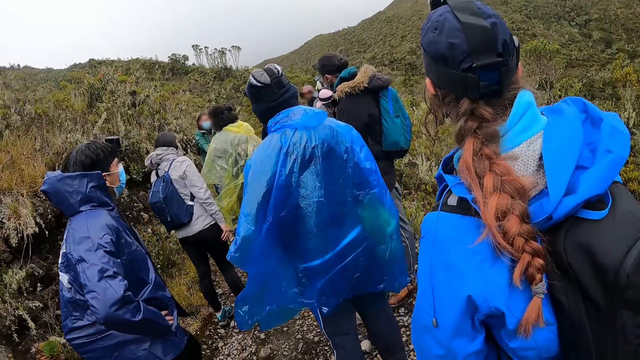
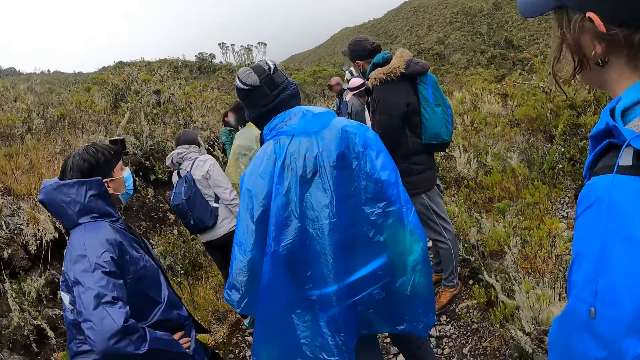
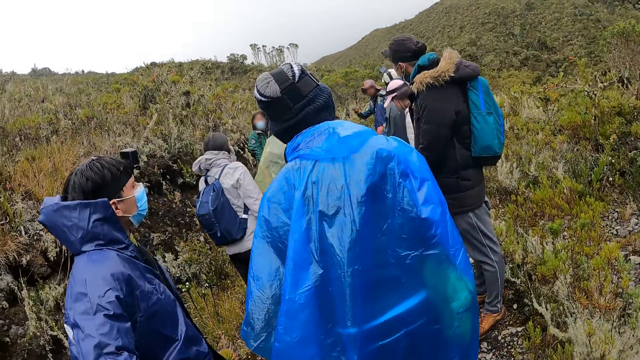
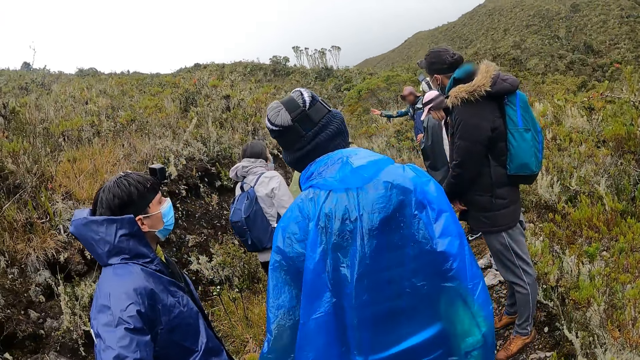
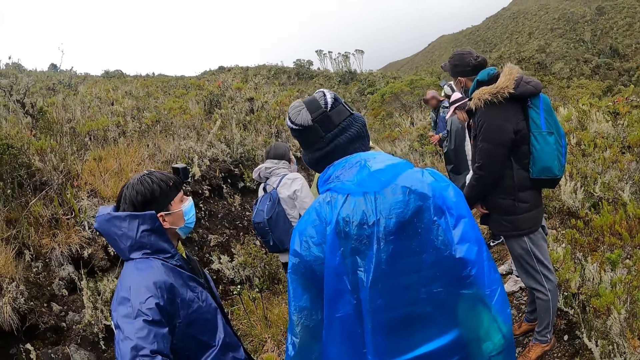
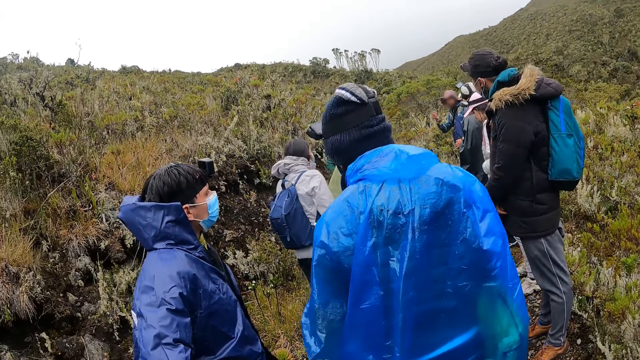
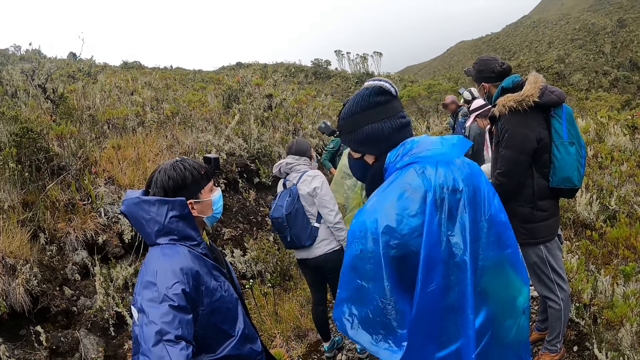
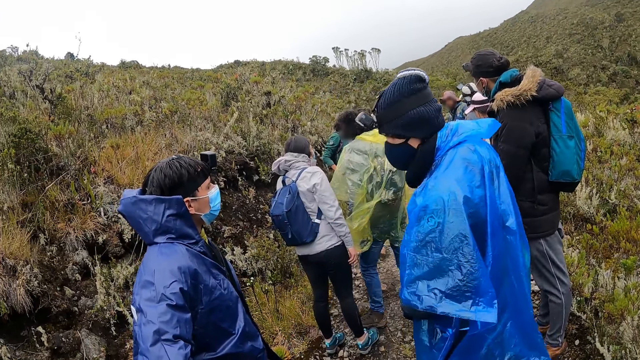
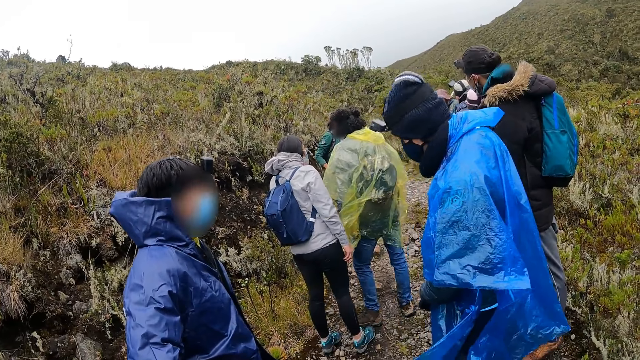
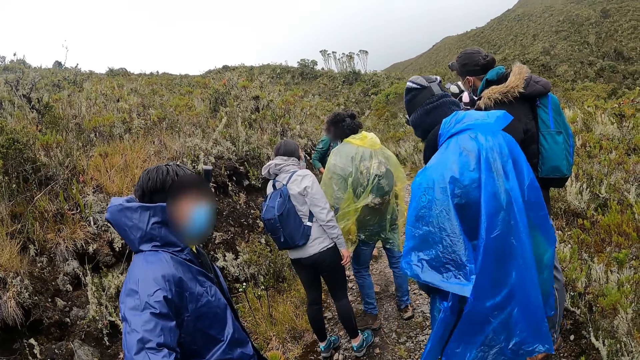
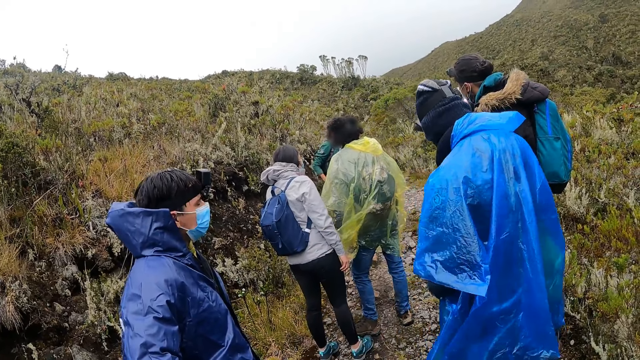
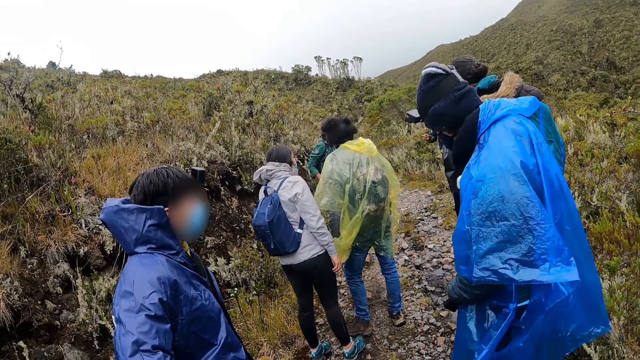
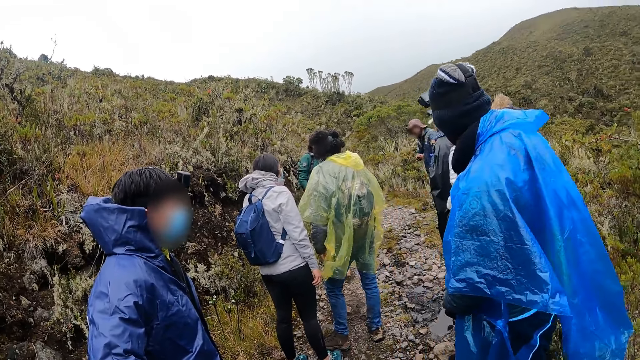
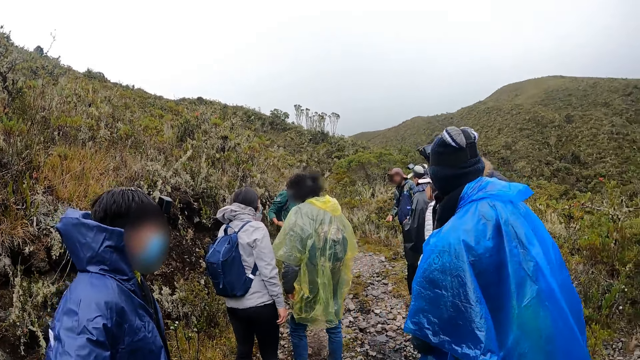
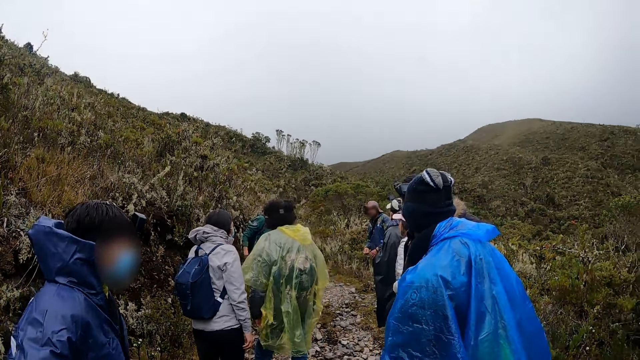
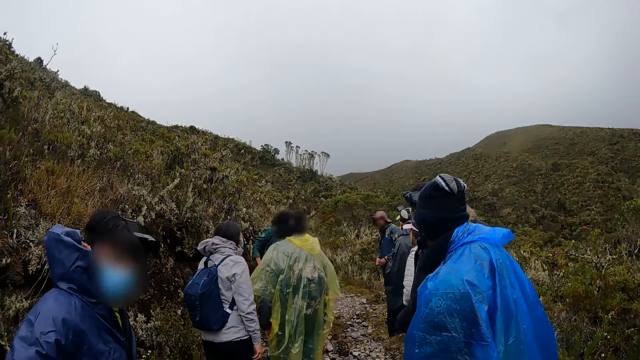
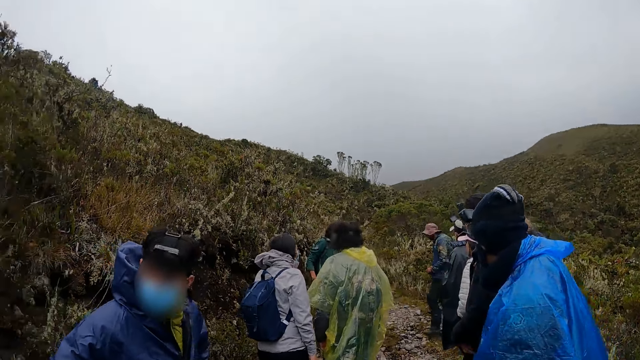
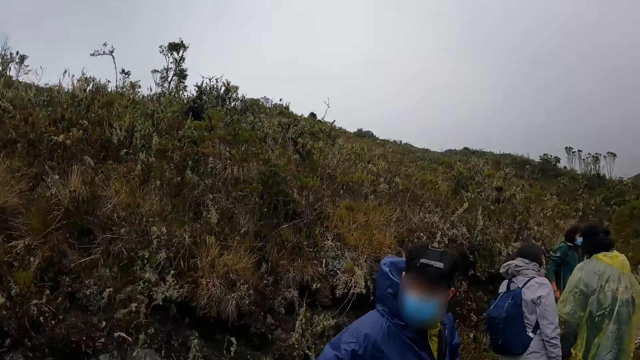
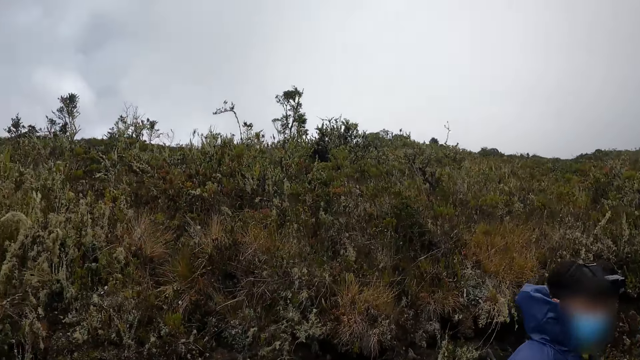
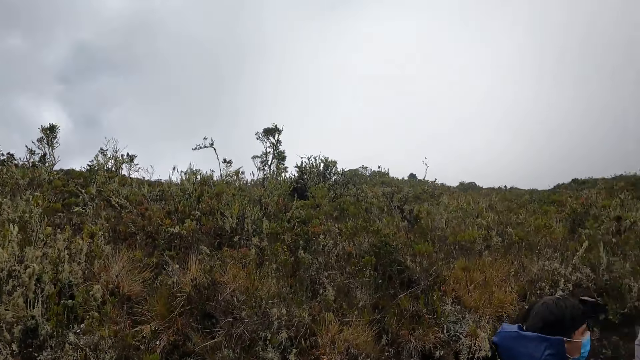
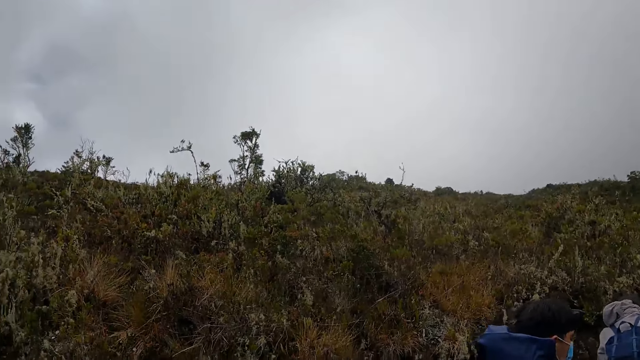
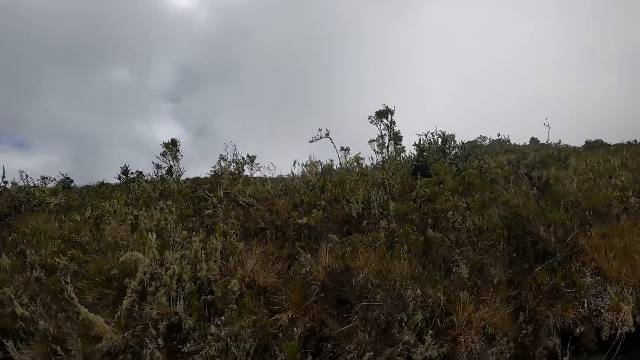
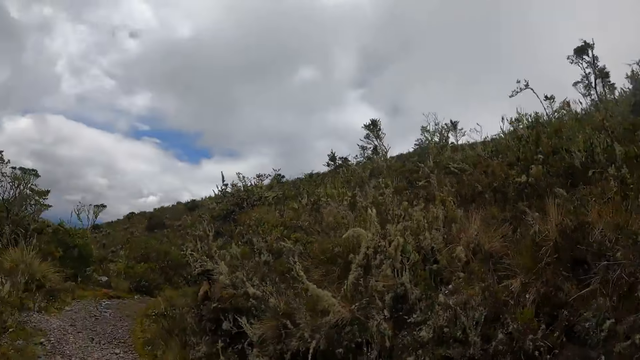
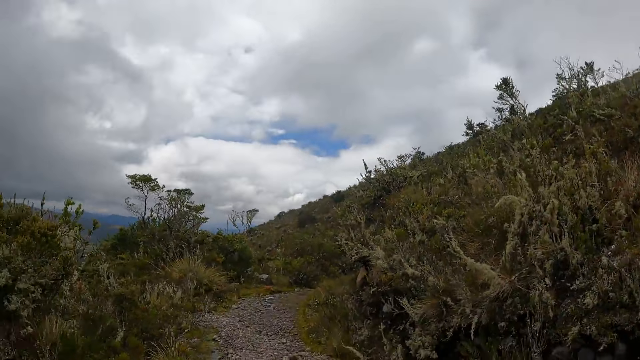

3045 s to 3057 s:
The camera wearer raises his head. He looks at the plants.

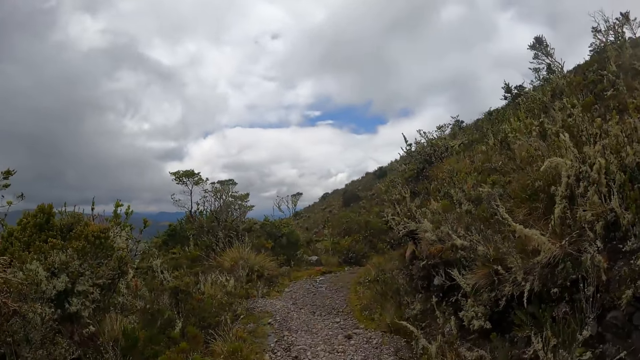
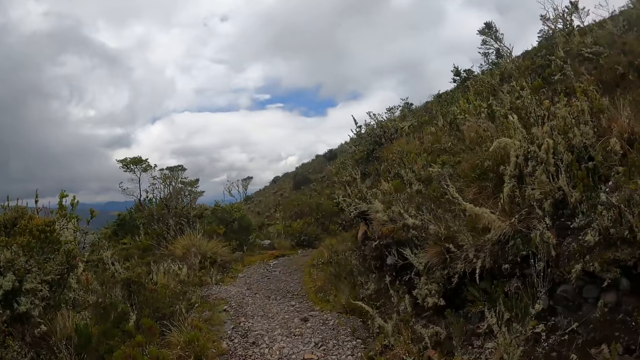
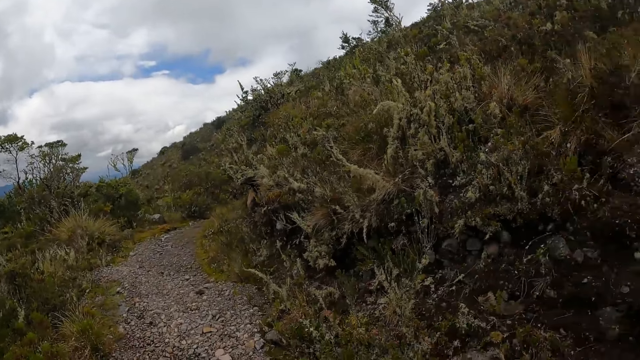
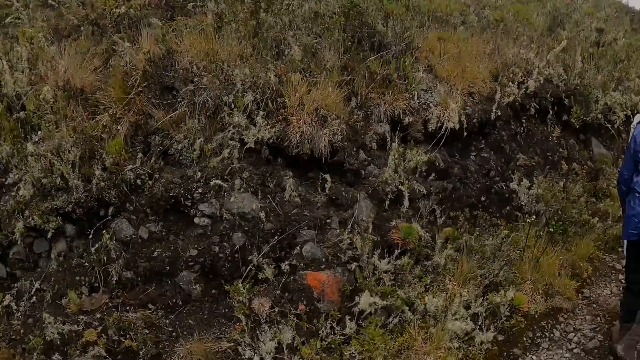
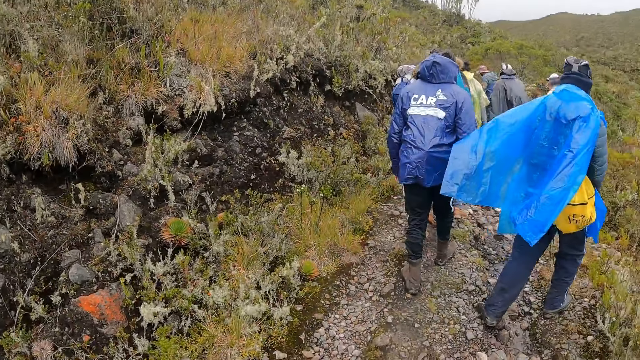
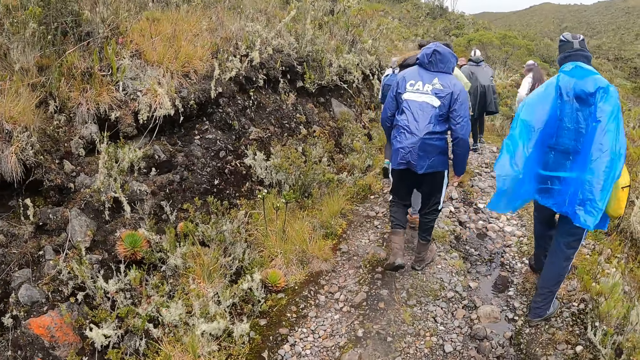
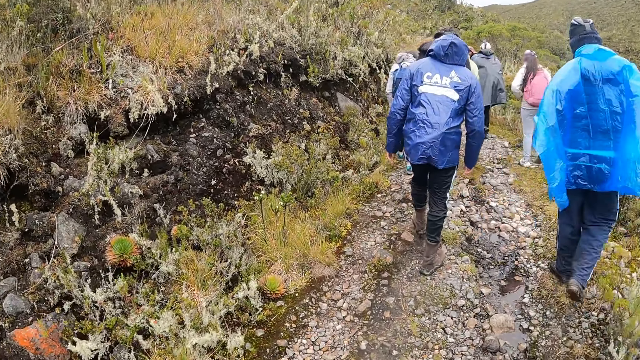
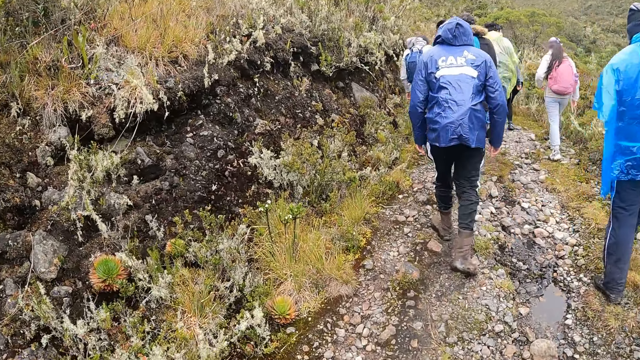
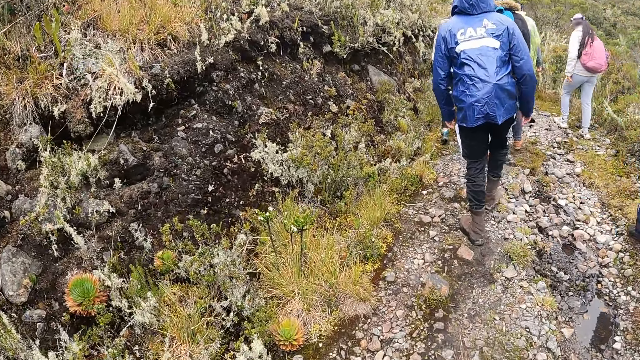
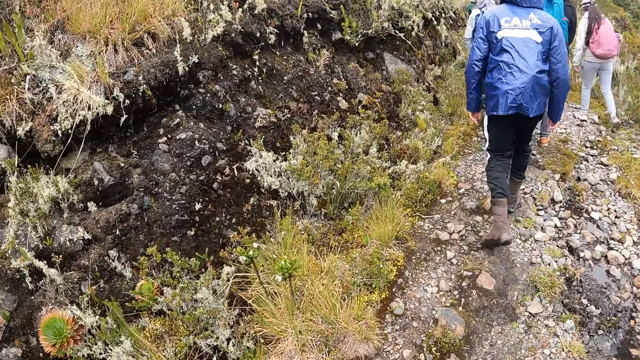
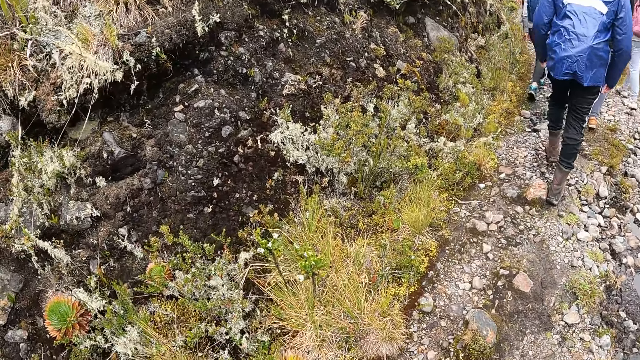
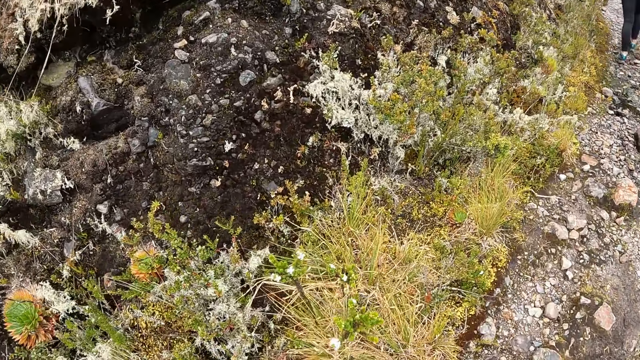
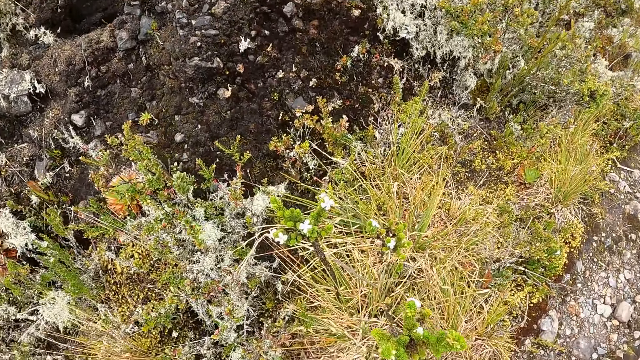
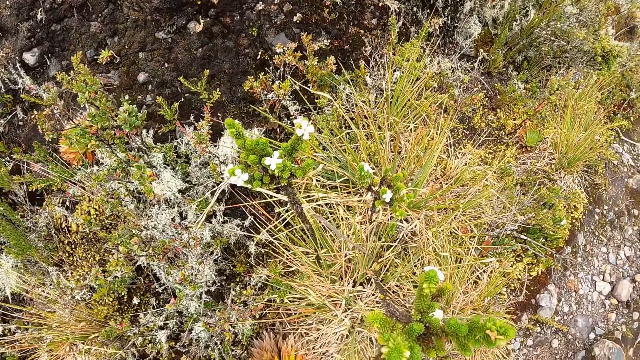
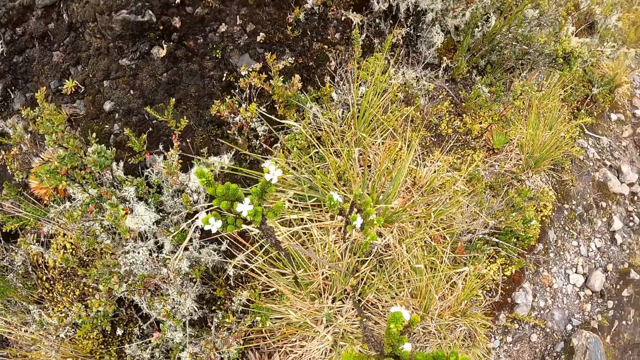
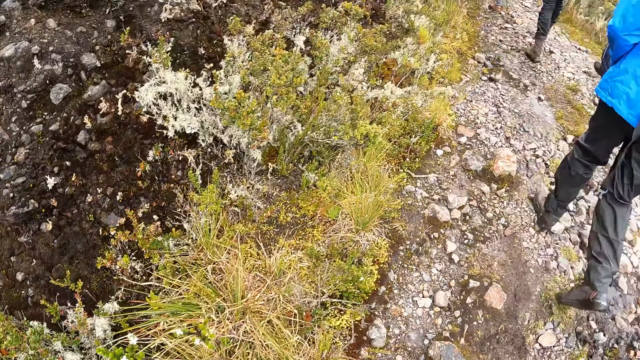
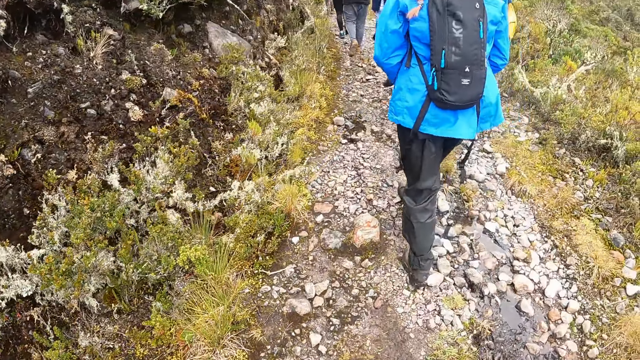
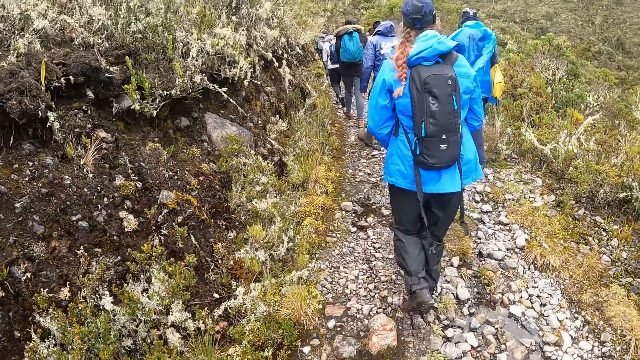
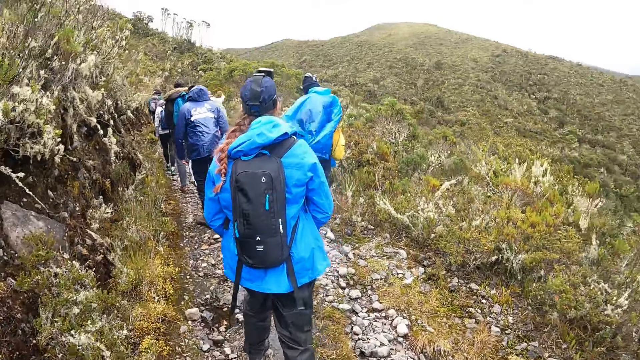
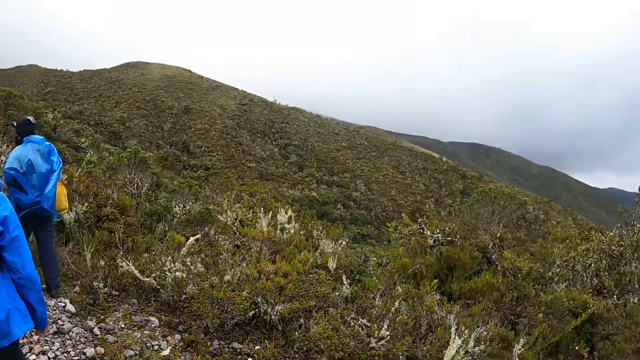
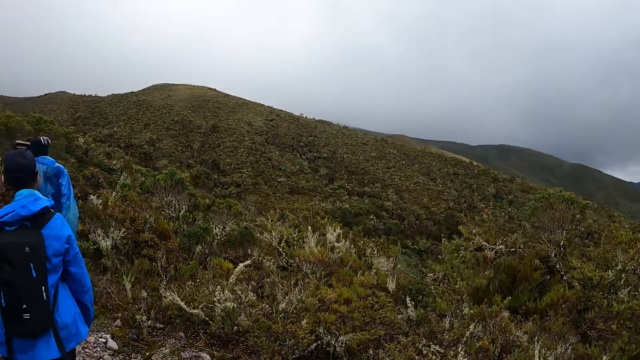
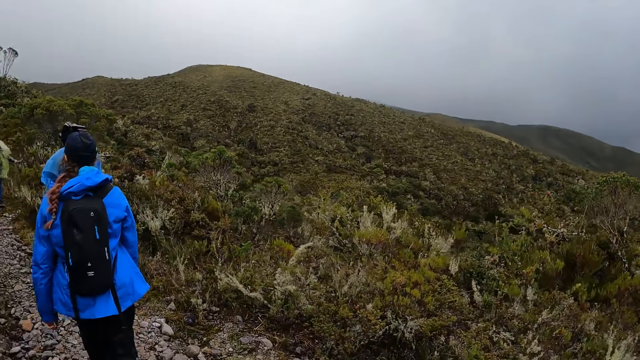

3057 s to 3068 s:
The camera wearer walks through the bush path with the group of people. They look at the plant.
